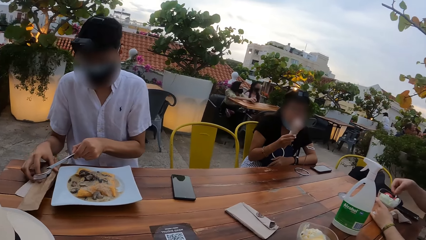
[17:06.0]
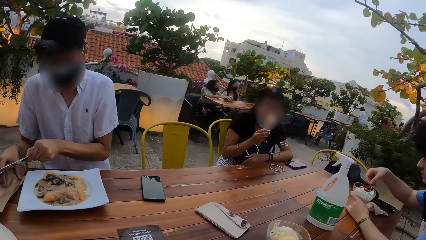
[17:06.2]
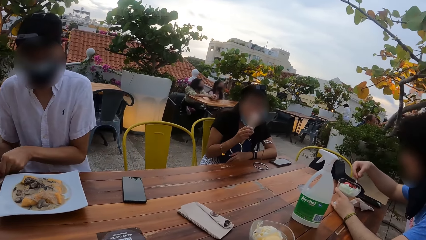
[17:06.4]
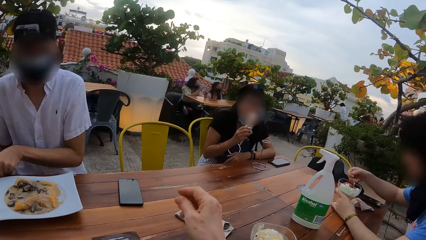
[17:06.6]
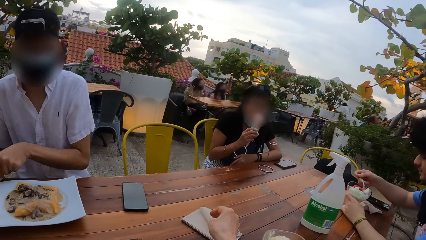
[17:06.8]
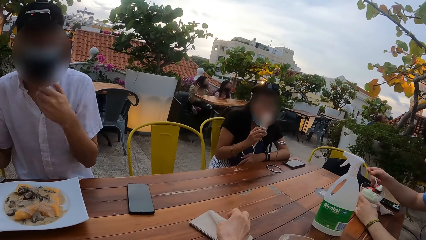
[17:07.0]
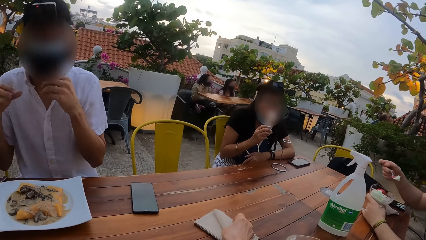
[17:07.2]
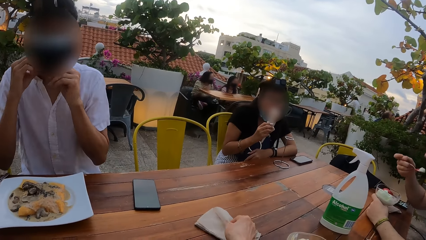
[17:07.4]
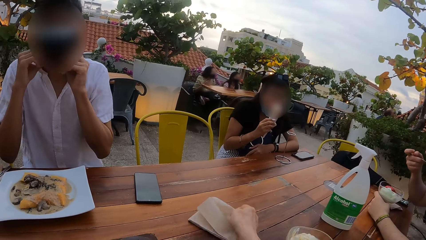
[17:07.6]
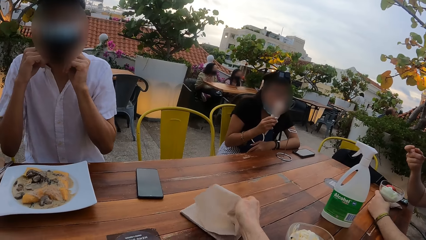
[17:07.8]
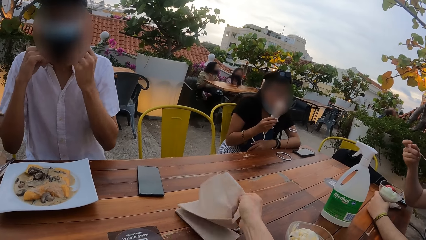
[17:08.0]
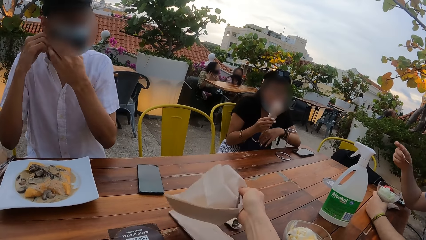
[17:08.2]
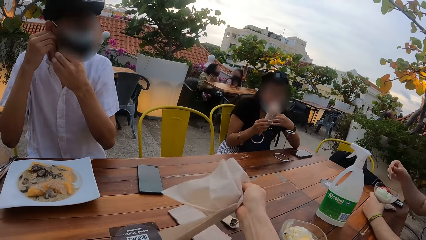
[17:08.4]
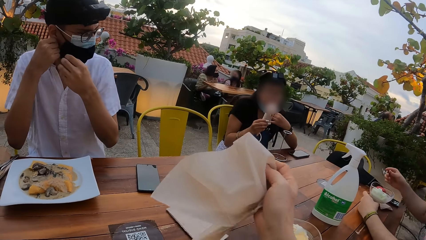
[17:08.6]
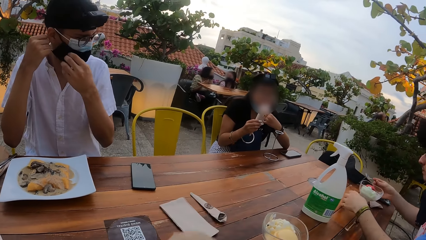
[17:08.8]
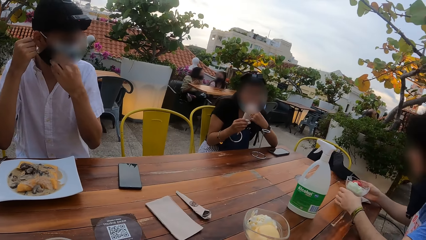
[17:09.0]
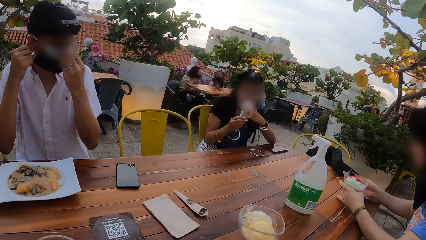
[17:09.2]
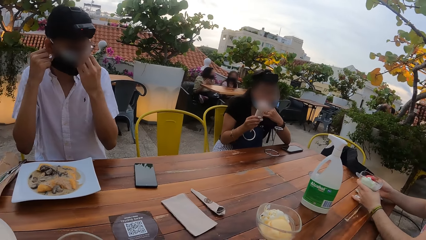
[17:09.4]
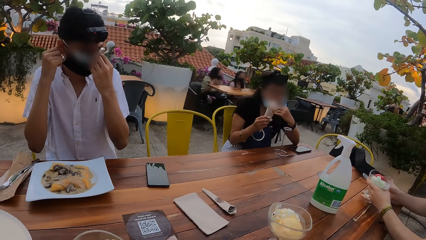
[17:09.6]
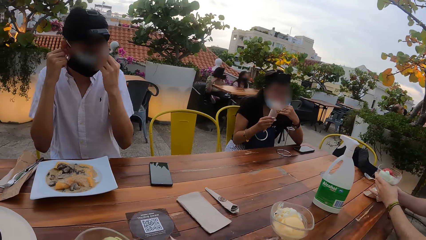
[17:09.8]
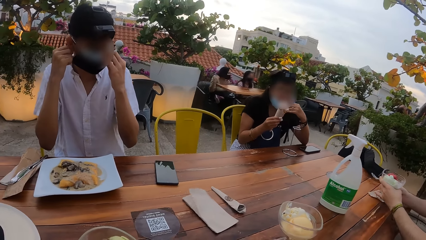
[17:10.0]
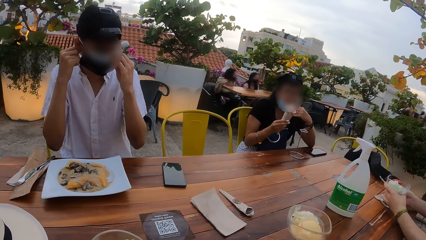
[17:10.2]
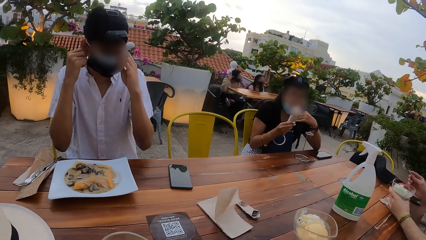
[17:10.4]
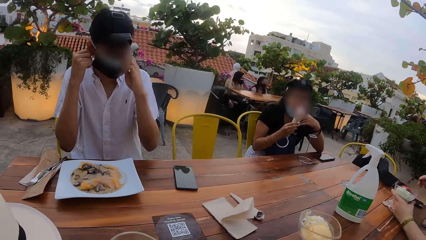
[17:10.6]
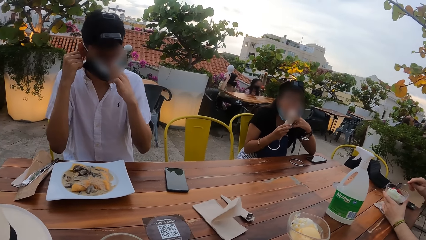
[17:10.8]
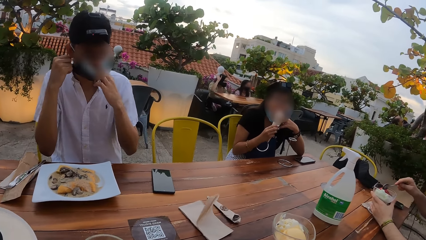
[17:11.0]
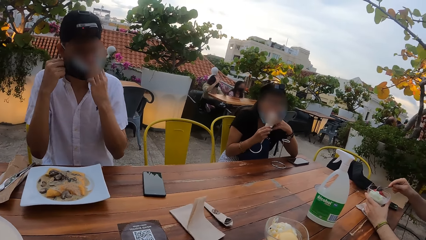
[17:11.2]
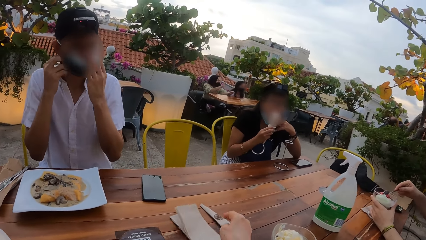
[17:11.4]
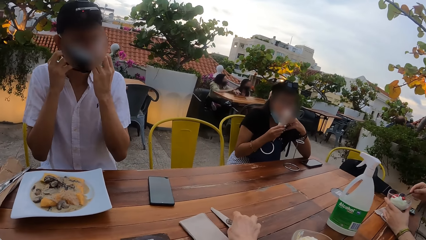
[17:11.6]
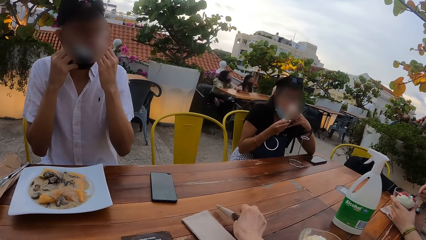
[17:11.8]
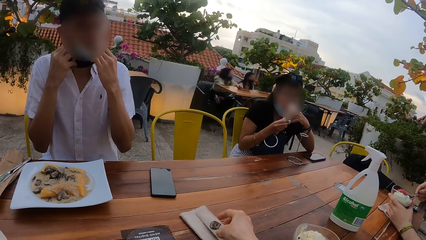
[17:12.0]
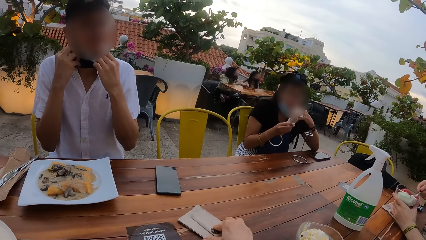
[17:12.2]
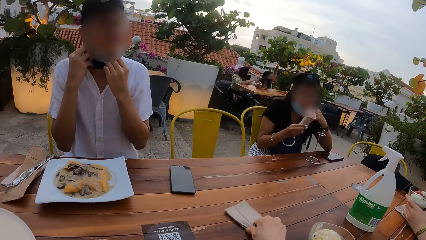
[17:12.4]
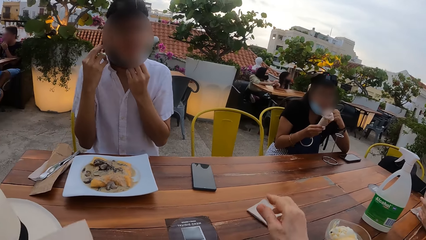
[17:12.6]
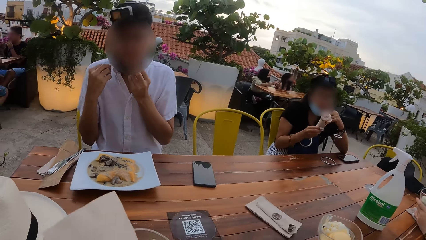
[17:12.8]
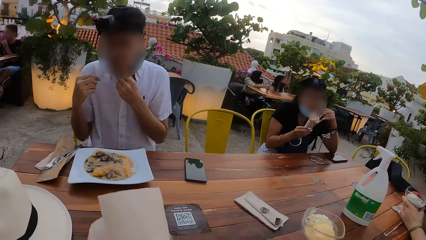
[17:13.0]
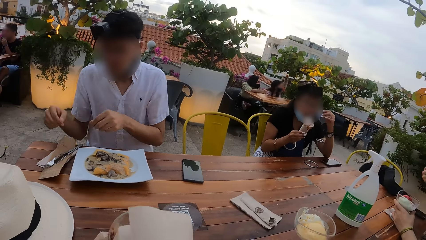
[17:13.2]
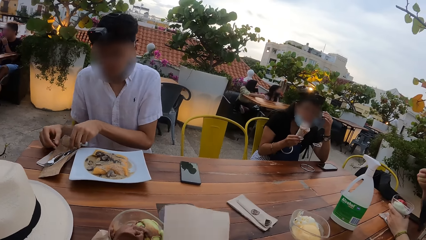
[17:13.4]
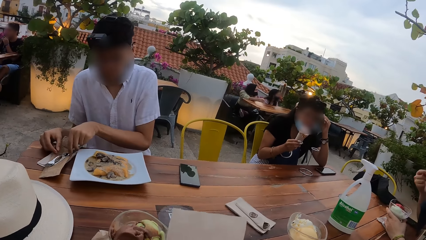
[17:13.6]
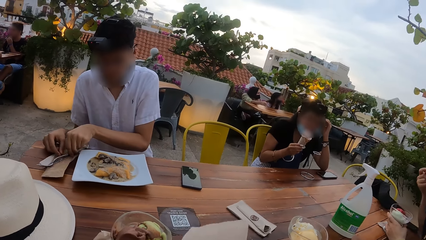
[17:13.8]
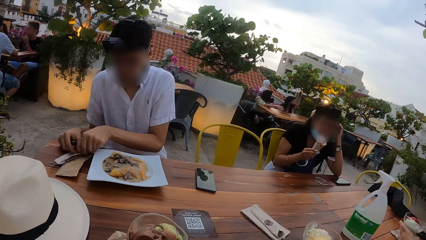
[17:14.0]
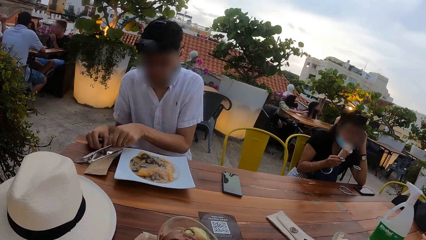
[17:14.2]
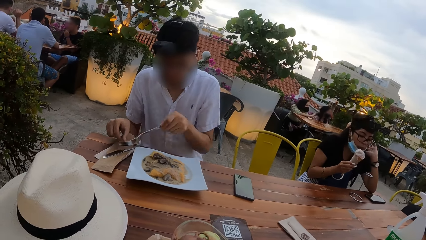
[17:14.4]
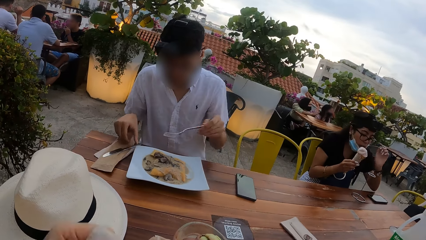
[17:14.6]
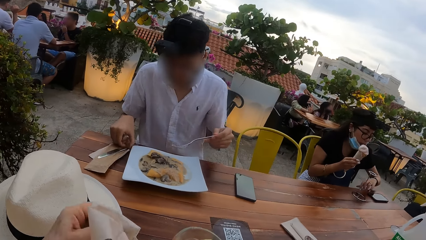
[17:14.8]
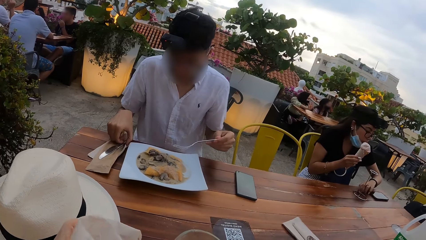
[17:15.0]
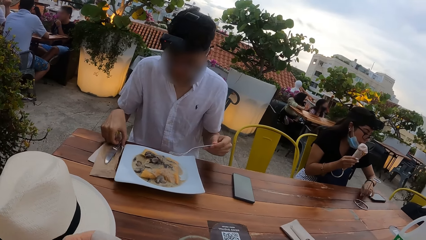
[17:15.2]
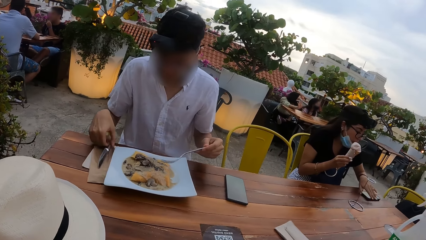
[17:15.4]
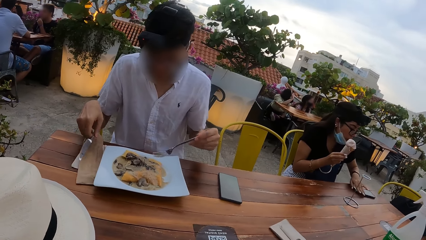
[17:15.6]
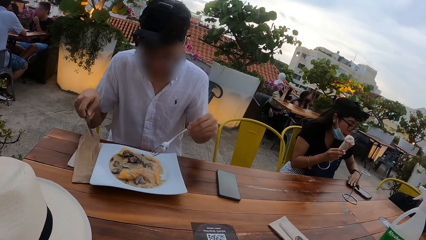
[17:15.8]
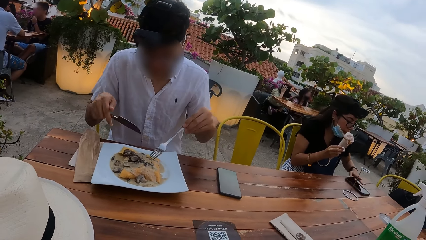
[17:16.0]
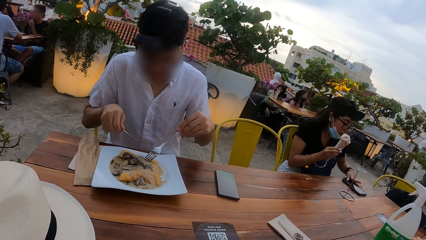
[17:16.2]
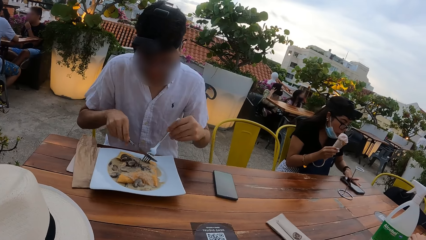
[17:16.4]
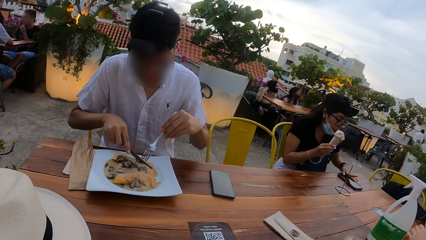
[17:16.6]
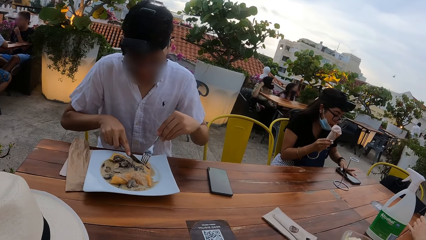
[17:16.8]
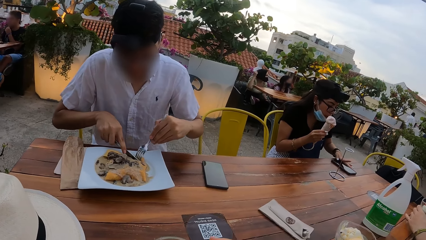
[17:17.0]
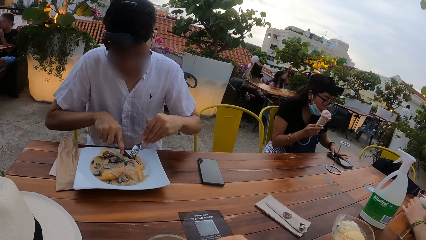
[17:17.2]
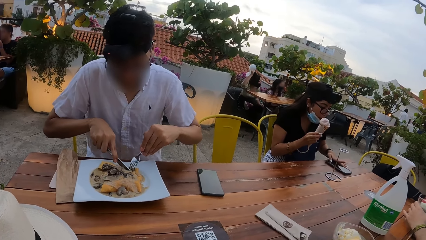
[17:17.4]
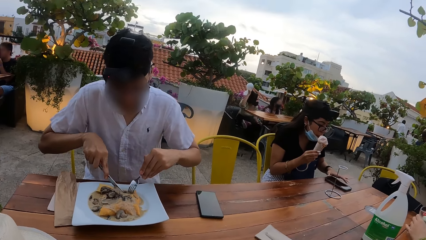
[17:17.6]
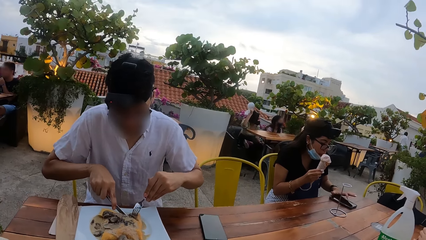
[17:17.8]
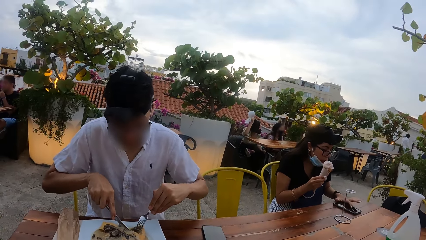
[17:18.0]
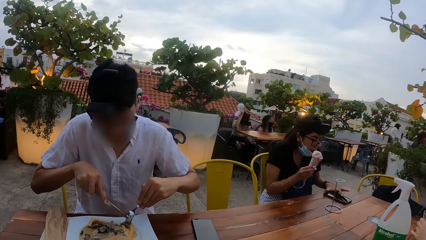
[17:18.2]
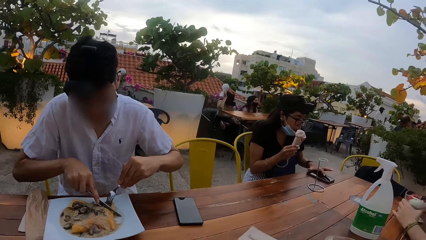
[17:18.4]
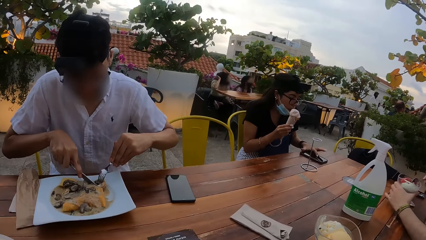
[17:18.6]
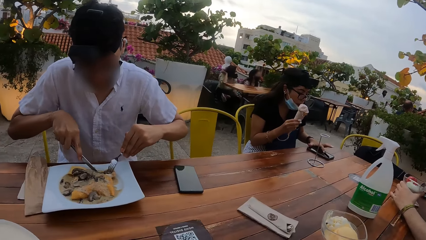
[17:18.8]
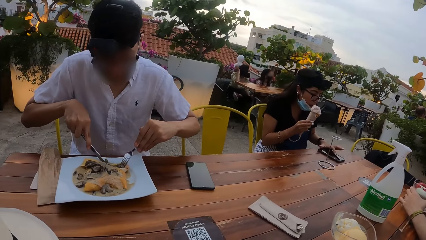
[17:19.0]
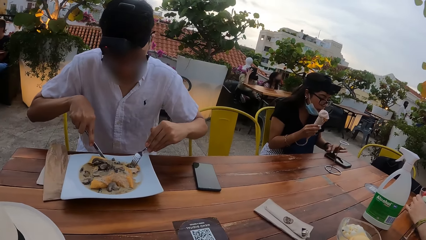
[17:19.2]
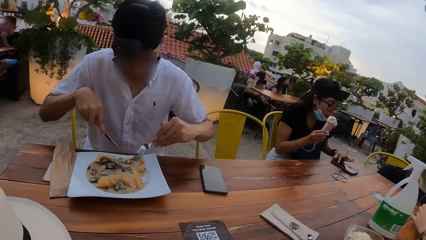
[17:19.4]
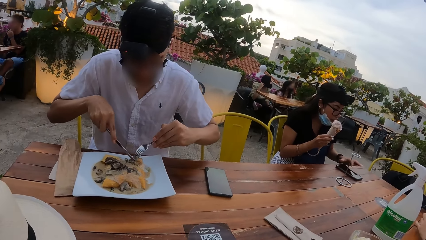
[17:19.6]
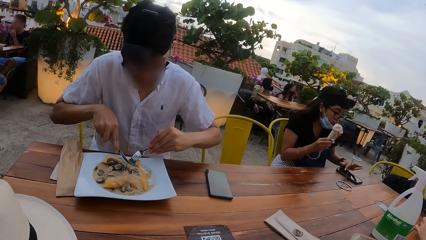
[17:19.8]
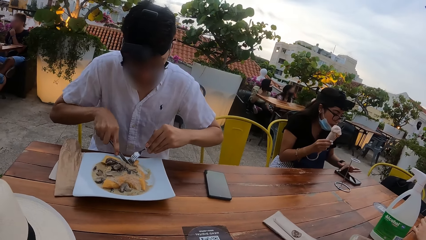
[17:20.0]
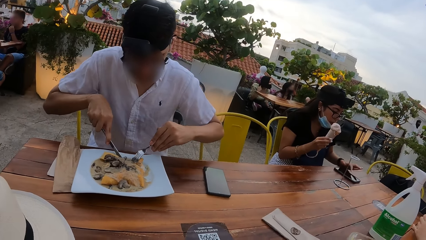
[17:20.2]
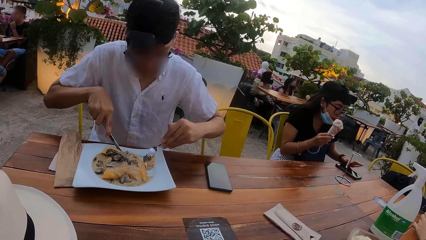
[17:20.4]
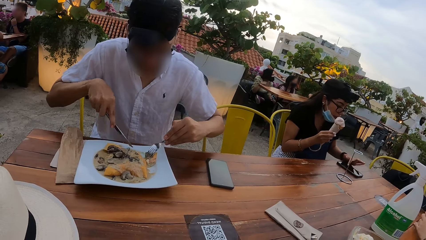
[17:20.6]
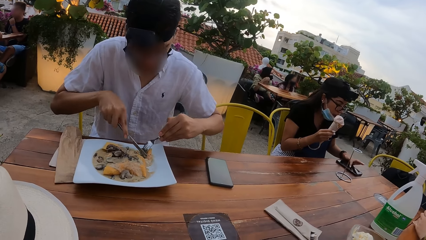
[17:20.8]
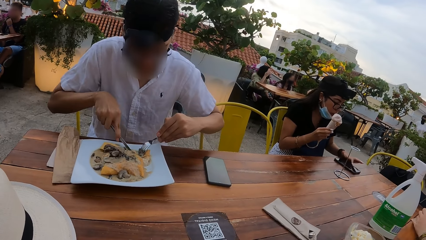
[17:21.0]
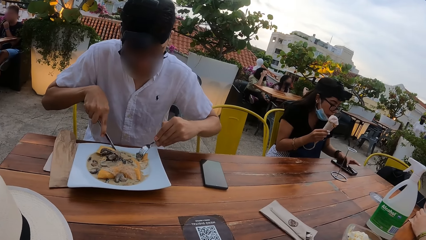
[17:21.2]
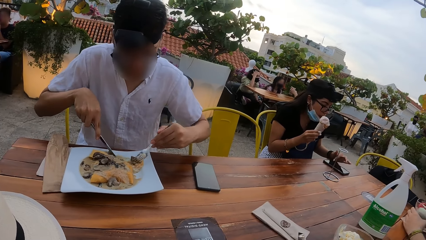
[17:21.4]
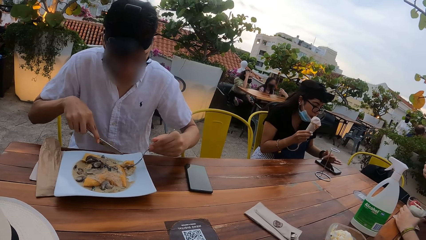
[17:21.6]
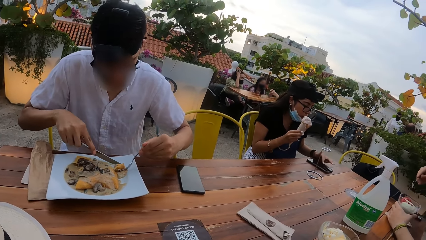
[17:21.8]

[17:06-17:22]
A man scoops ice cream from the cup of ice cream on the table with a spoon in his right hand. Another man adjusts the cutlery bag on the table with his right hand. The other man drops the cutlery in his left hand on the cutlery bag on the table. The camera wearer picks a serviette paper from the table with her right hand. The first man puts the spoon of ice cream in his mouth with his right hand. The other man adjusts the nose mask on his face with both hands. A woman touches her face with her left hand. The first man adjusts the serviette paper on the table with his right hand. He carries the cup of ice cream from the table with his left hand. He drops the cup of ice cream on the table with his left hand. He scoops ice cream from the cup of ice cream on the table with the spoon in his right hand. The camera wearer picks a spoon from the table with her right hand. She places the spoon on the serviette paper on the table with her right hand. She adjusts the serviette paper on the table with her right hand. The woman touches her hair with her left hand. The first man puts the spoon of ice cream in his mouth with his right hand. The other man picks a fork from the cutlery bag on the table with his left hand. The woman adjusts the ice cream stand on the table with her left hand. The other man picks a knife from the cutlery bag on the table with his right hand. The camera wearer places the serviette paper on the table with her left hand. The woman adjusts the phone on the table with her left hand. The other man holds the moo shu in the plate of moo shu on the table with the fork in his left hand. The woman presses the phone on the table with her left hand. The other man cuts the moo shu in the plate of moo shu on the table with the knife in his right hand. The first man scoops ice cream from the cup of ice cream on the table with the spoon in his right hand.
